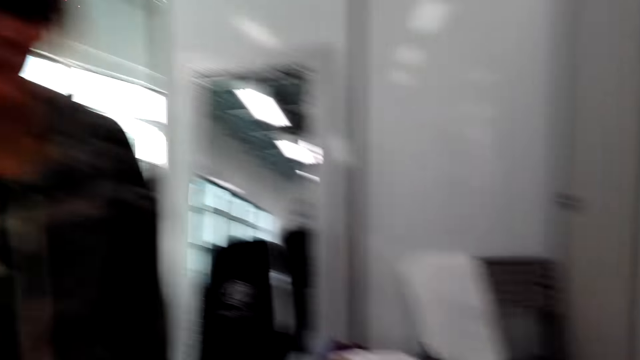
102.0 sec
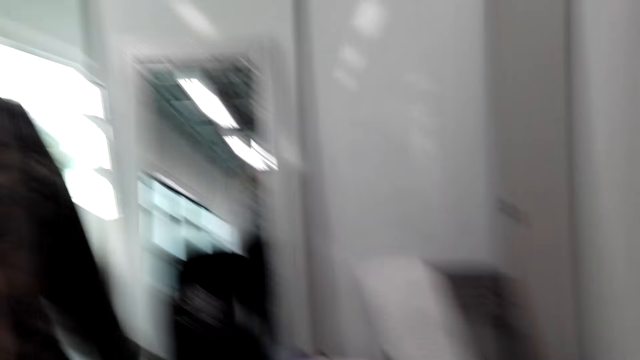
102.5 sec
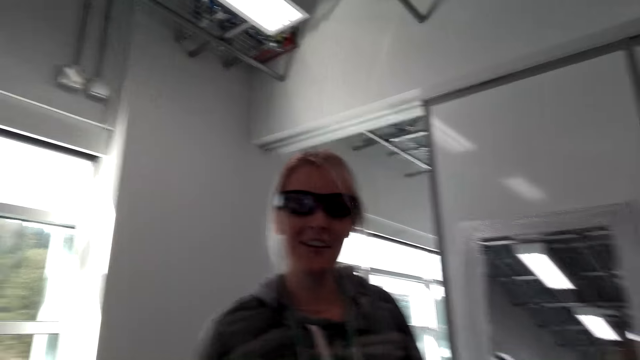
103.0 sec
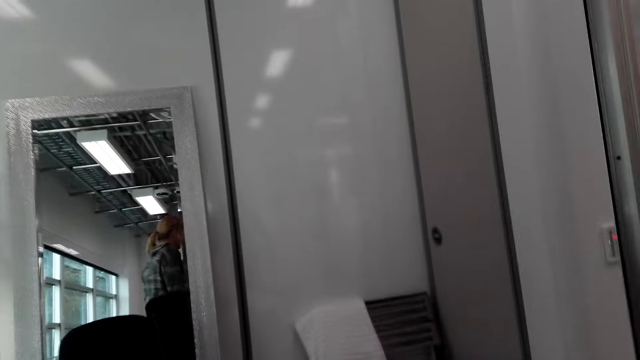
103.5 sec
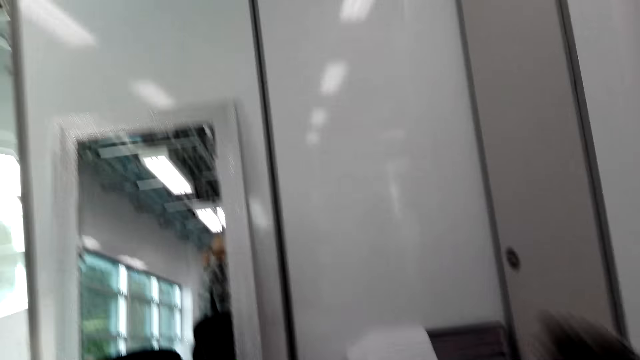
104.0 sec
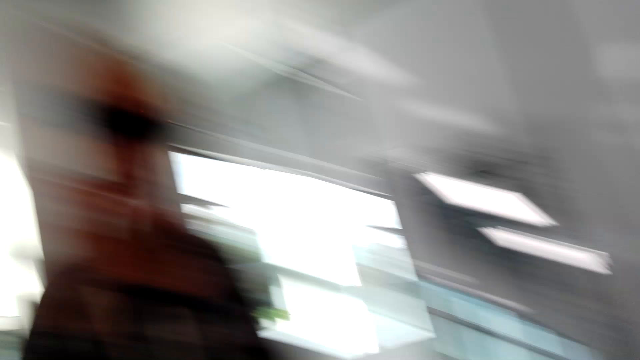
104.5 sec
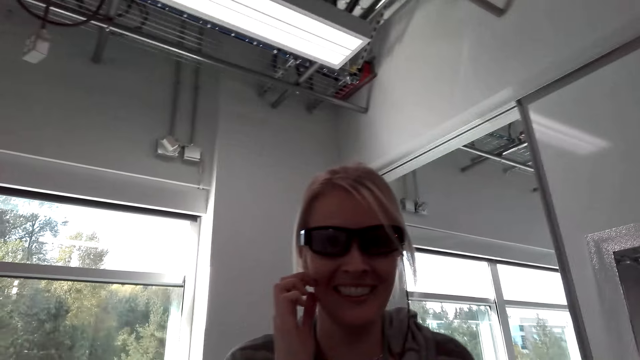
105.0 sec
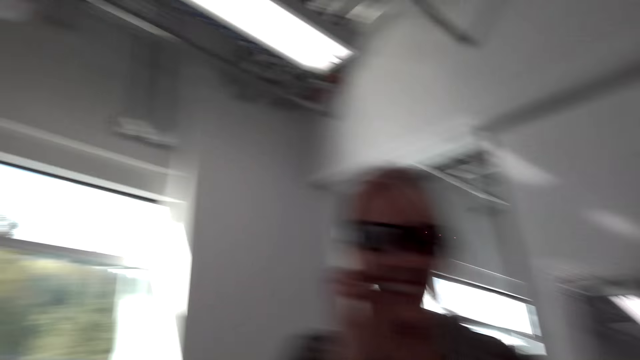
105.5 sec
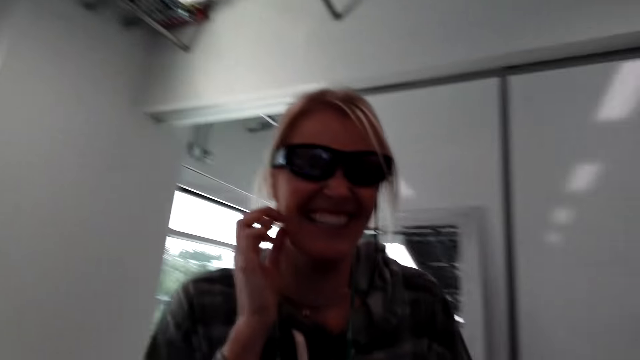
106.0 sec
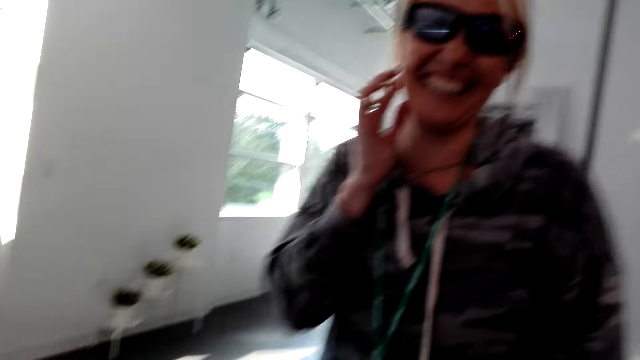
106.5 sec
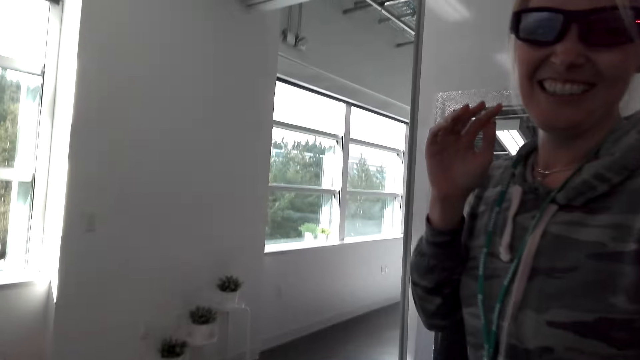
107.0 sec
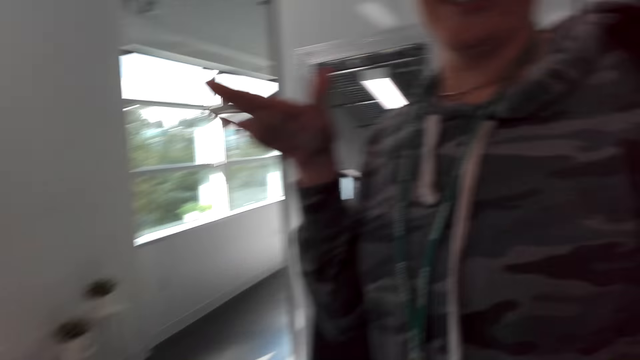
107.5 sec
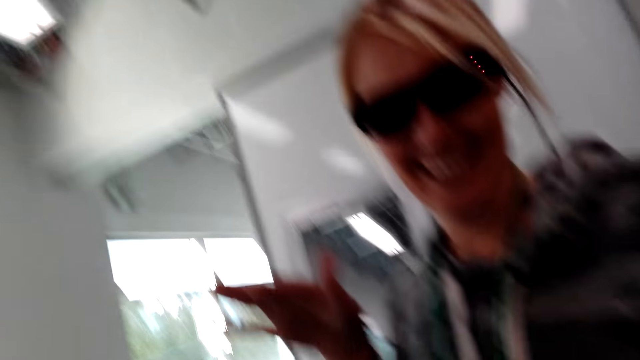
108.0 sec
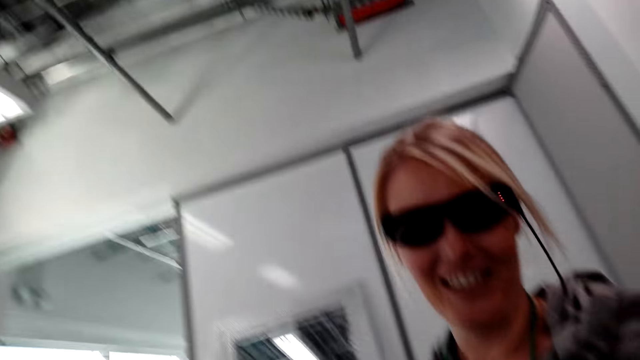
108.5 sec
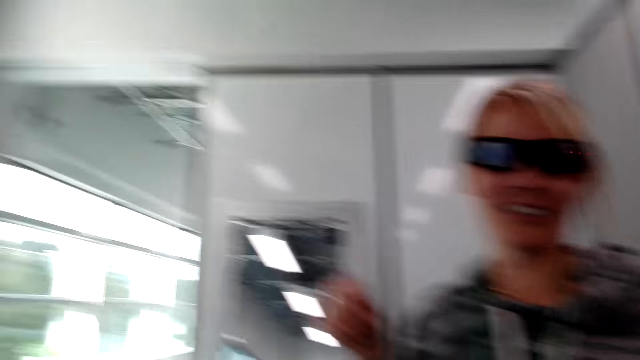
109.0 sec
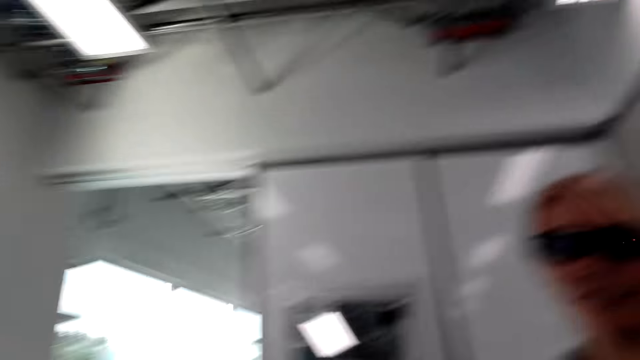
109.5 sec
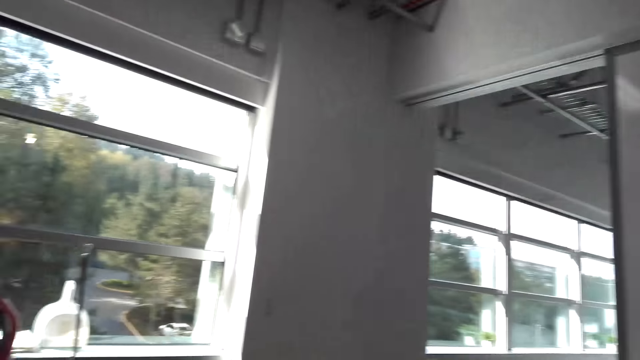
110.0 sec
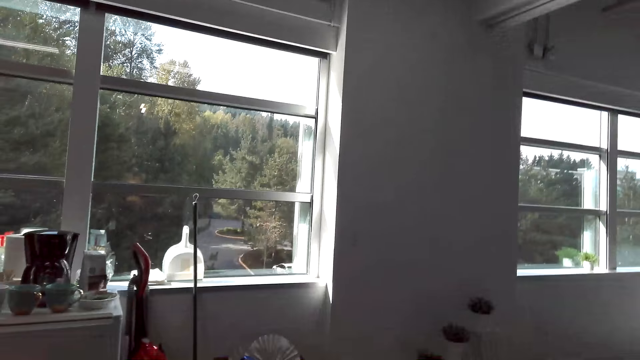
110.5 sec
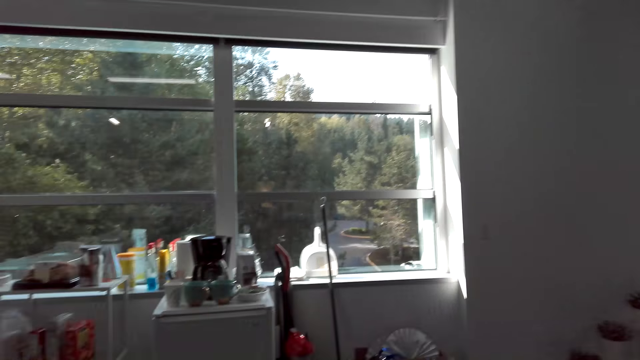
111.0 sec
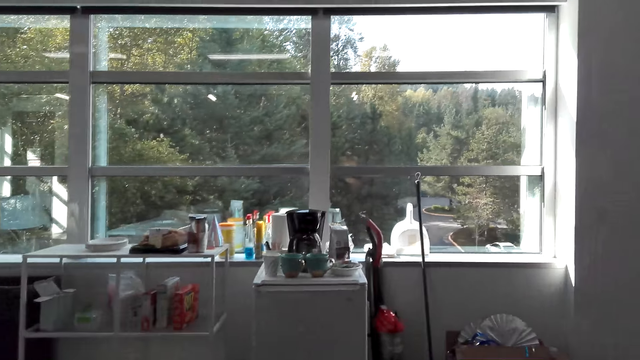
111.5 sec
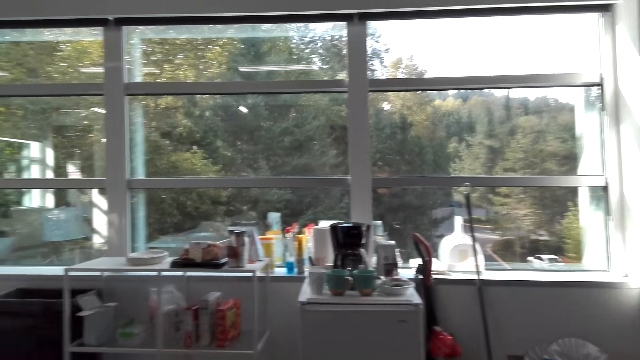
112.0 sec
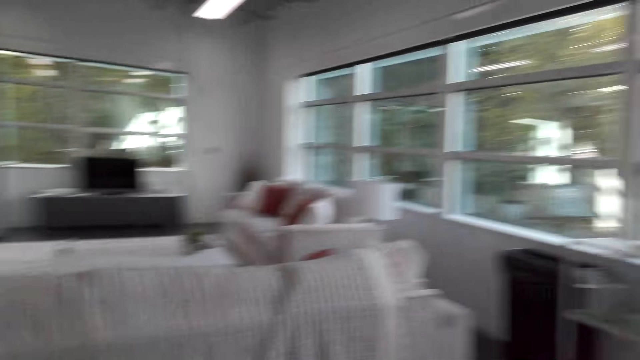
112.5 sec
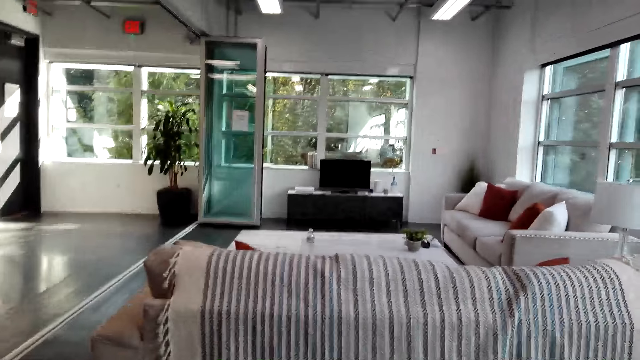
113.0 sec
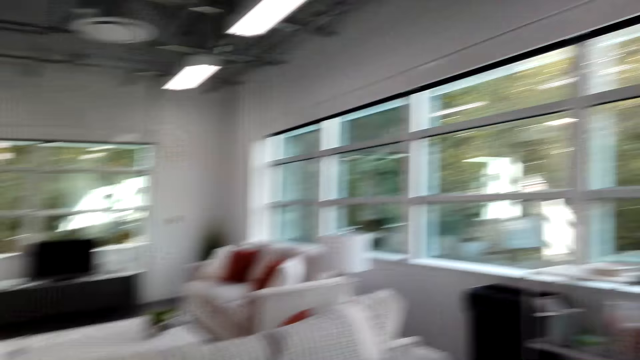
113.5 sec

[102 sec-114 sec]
A person talks. The camera wearer talks. The person talks. The camera wearer talks.

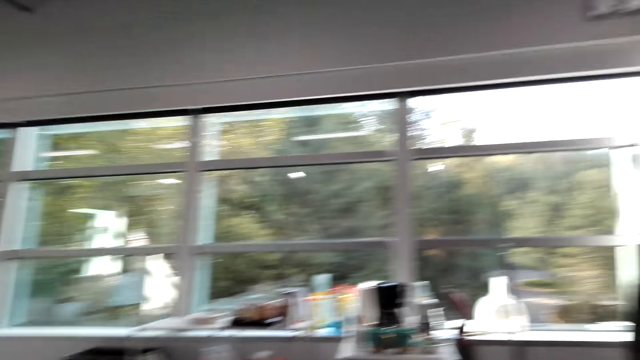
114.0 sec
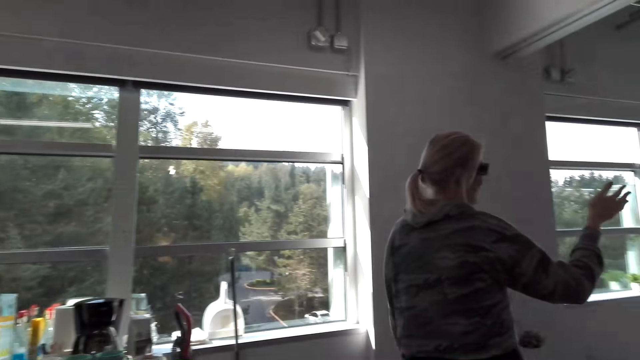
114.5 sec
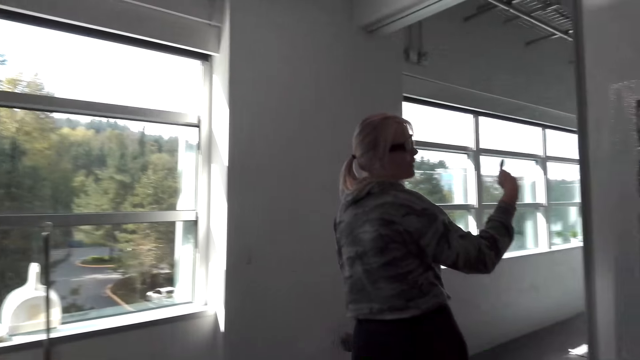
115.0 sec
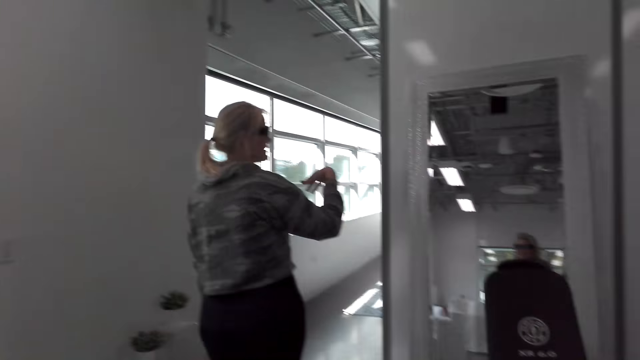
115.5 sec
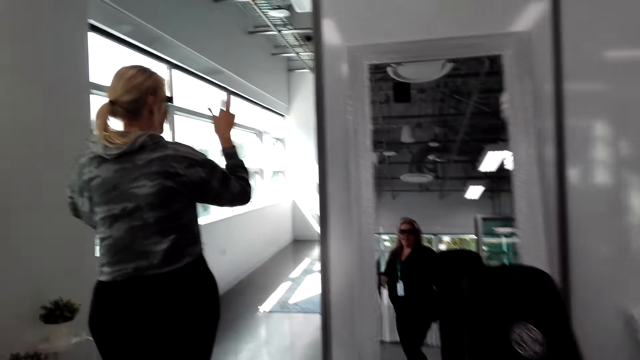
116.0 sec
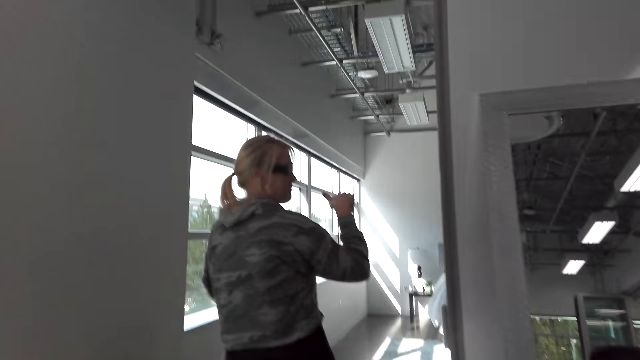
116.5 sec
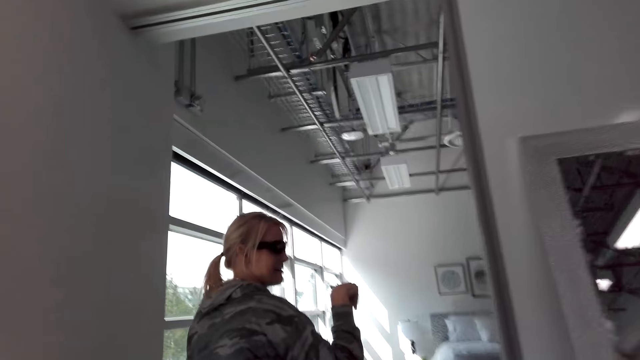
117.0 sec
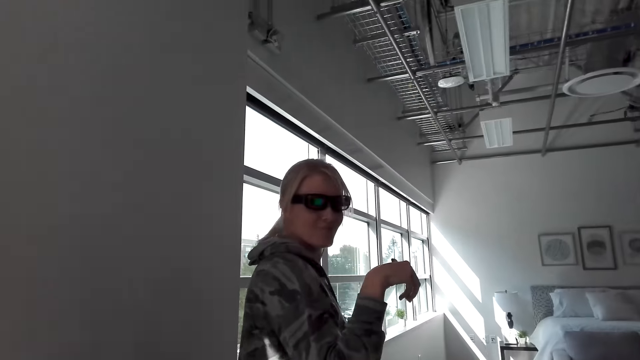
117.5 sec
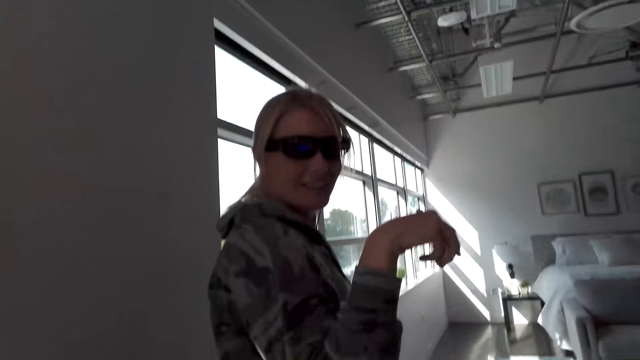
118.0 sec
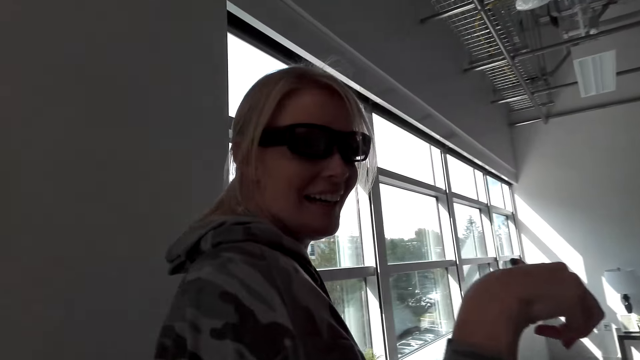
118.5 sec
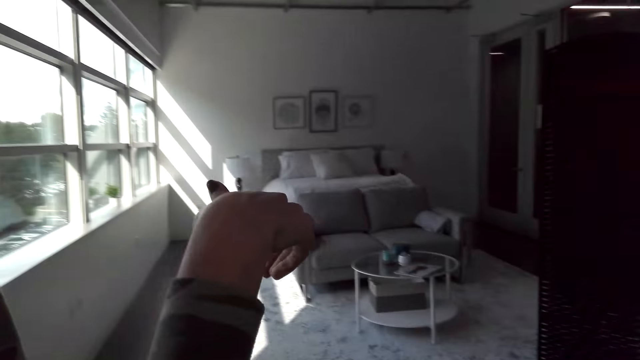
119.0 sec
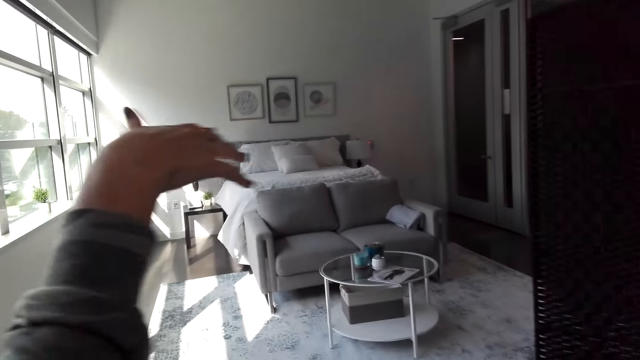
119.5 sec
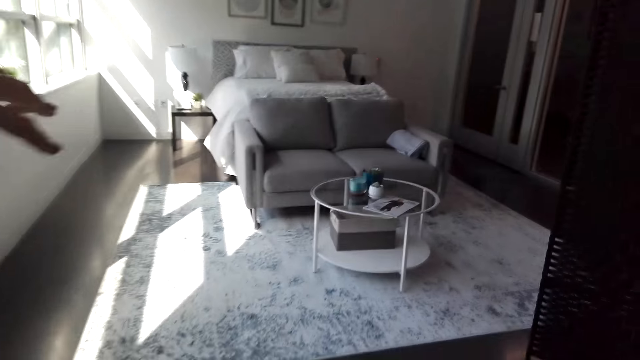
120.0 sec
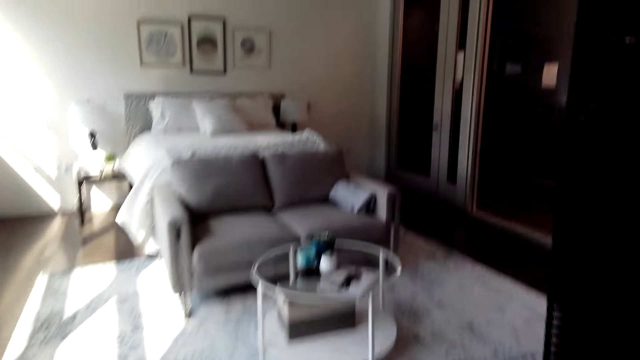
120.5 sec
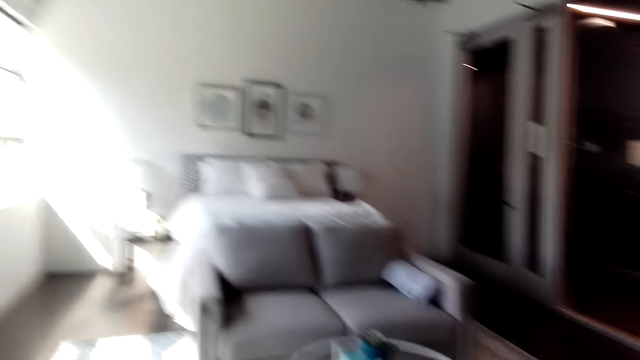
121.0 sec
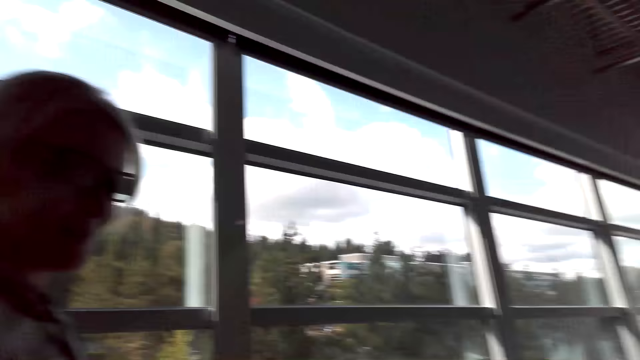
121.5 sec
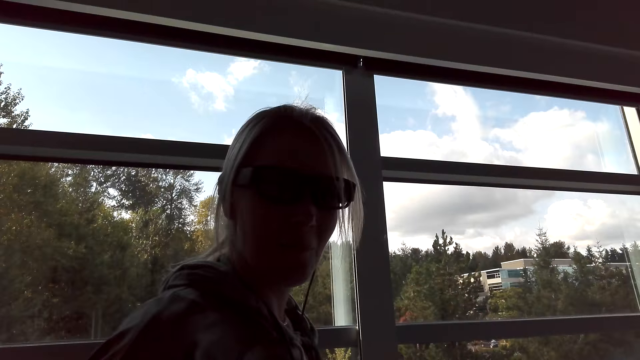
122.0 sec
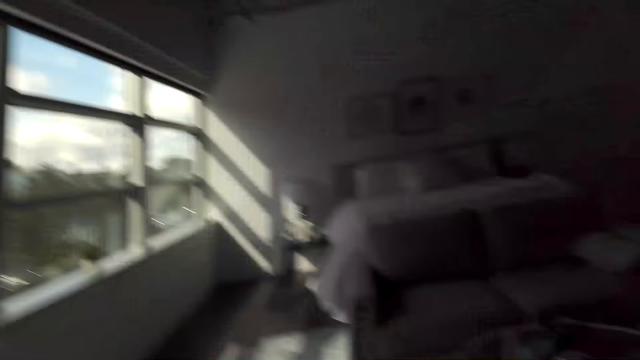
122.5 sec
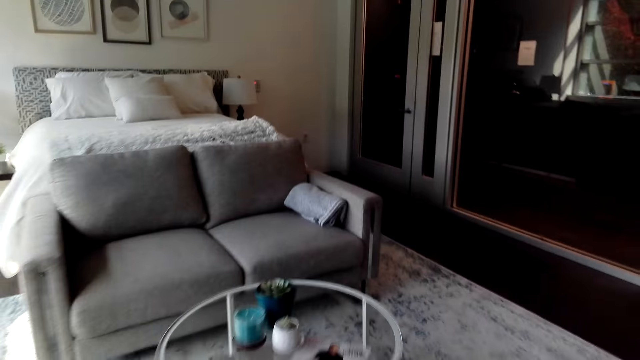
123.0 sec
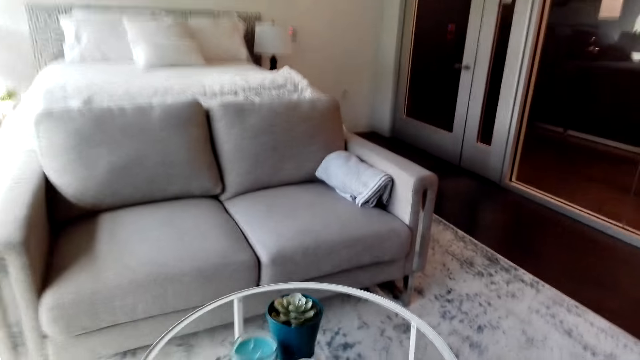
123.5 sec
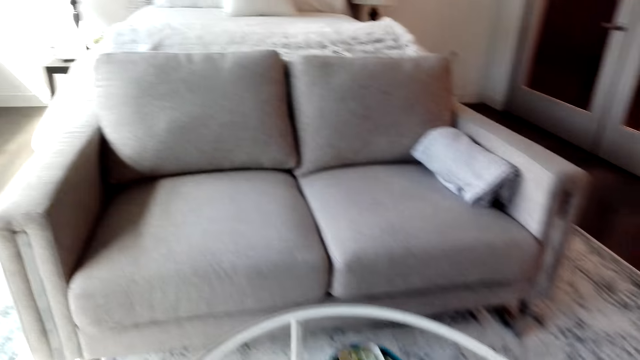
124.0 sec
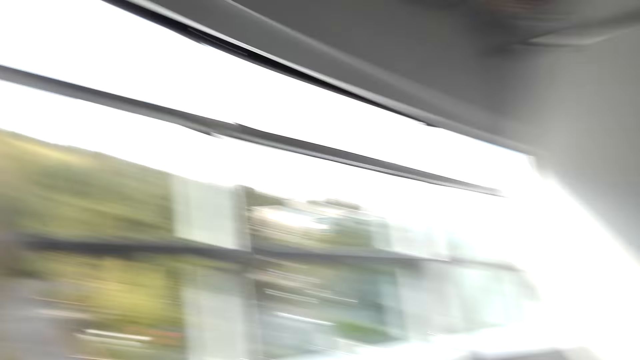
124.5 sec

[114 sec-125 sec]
A person walks in the bedroom and the camera wearer follows while talking. They move in the bedroom.
